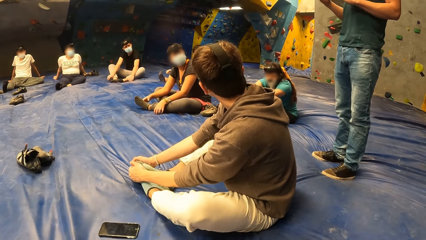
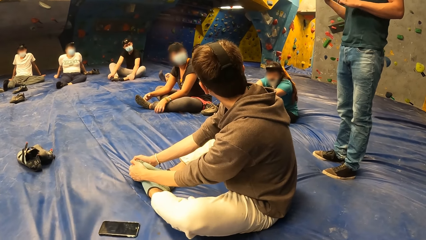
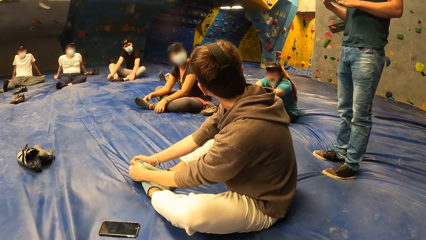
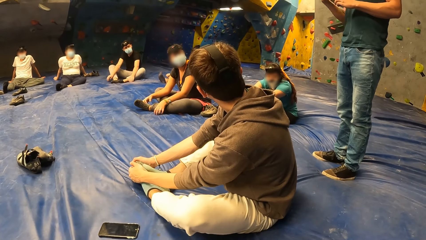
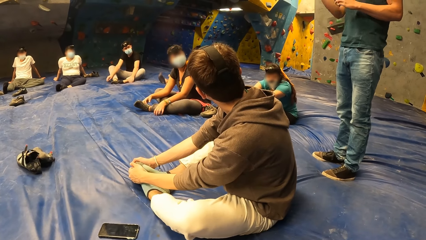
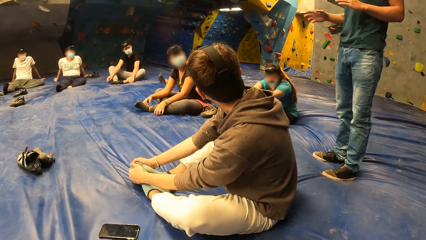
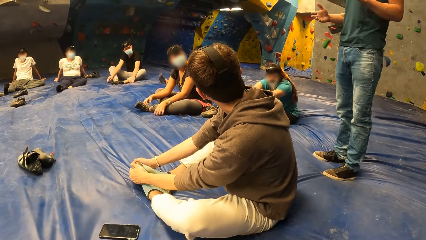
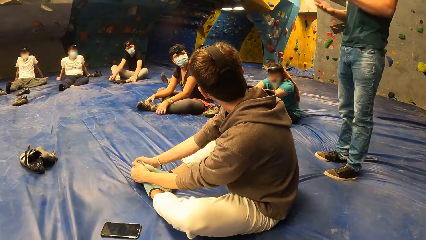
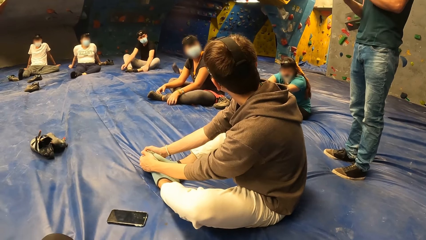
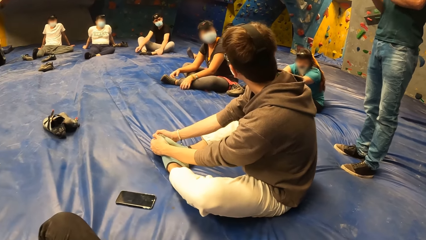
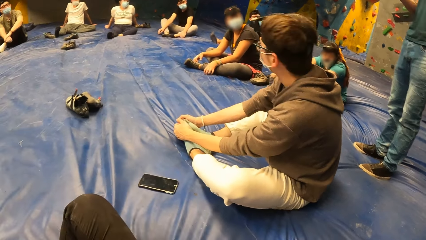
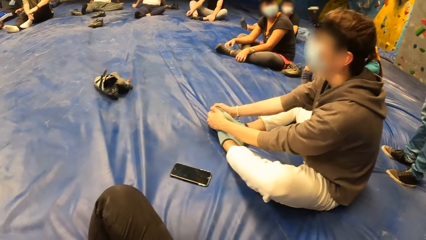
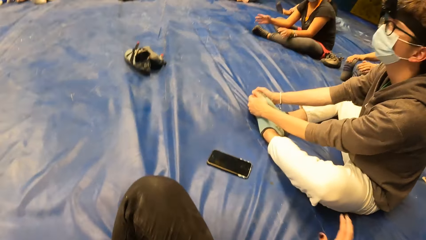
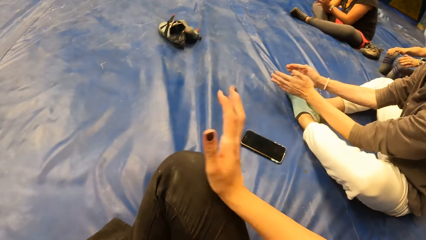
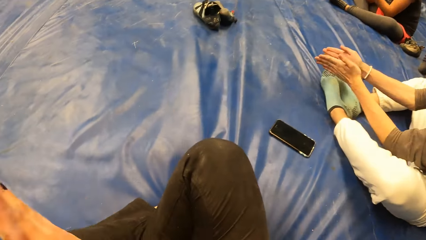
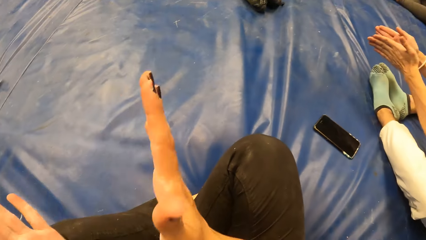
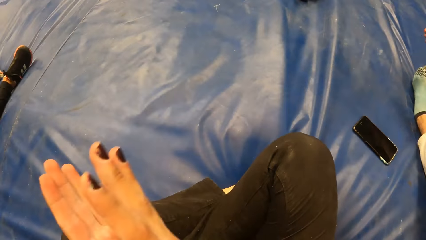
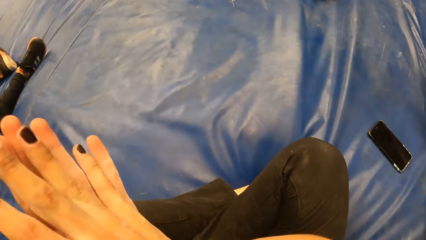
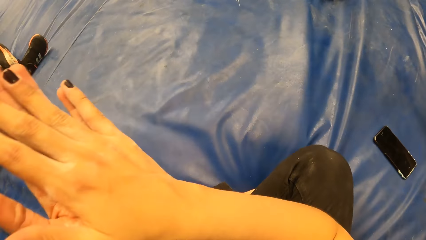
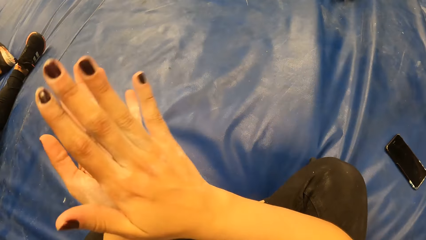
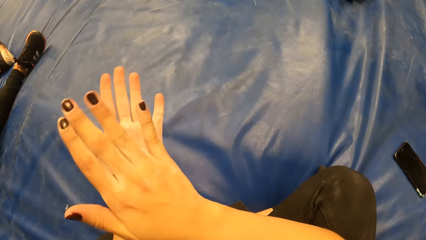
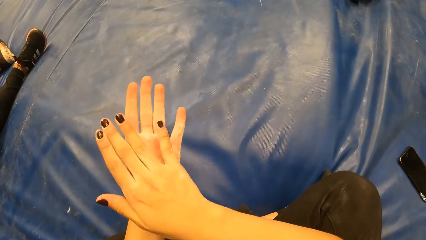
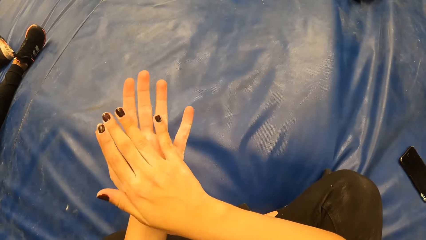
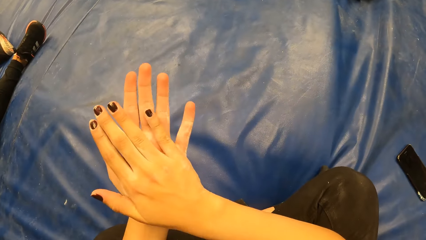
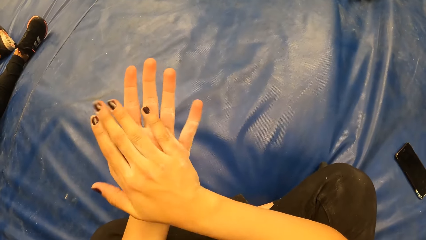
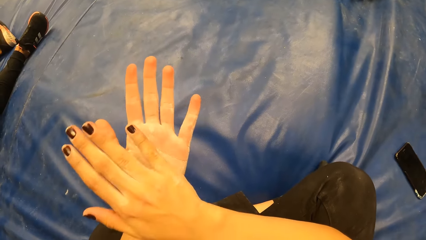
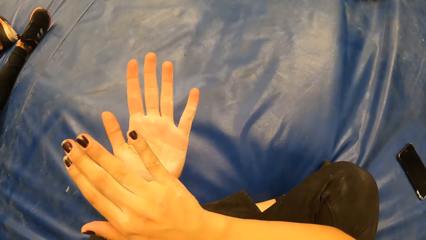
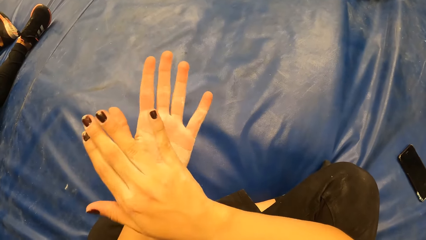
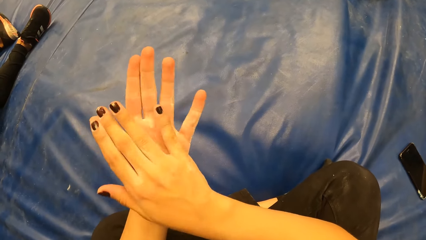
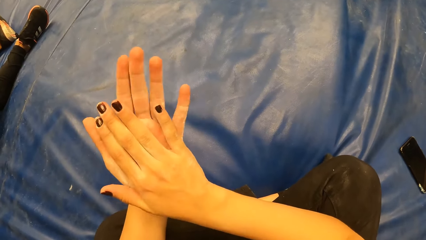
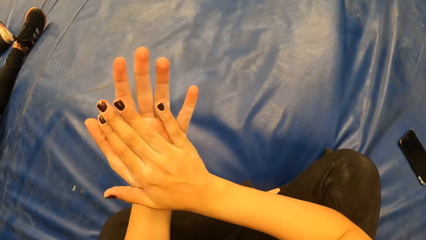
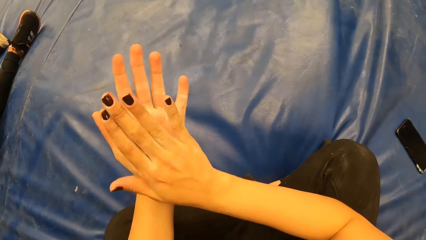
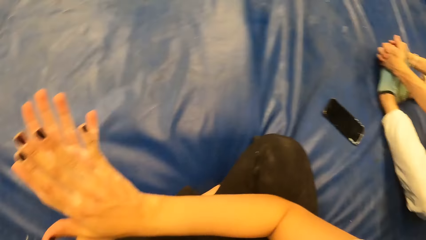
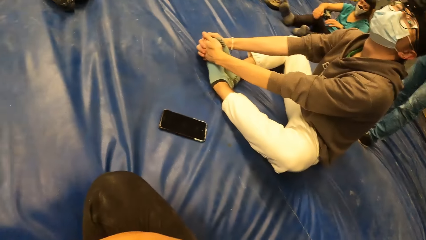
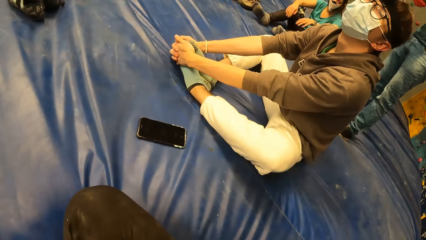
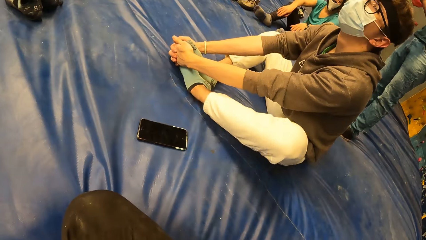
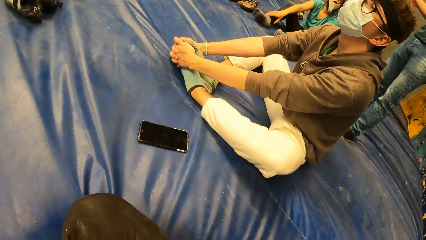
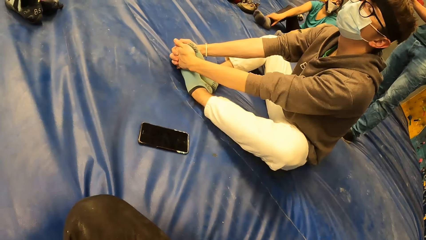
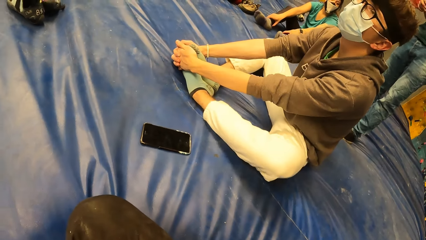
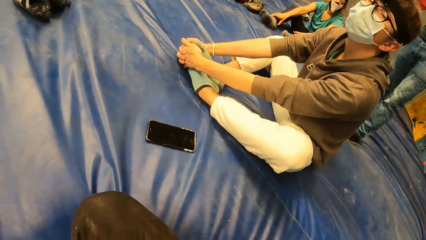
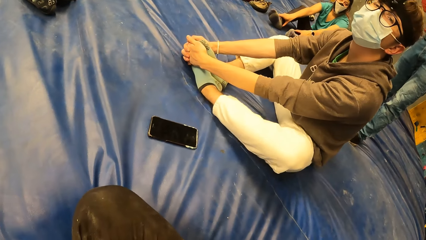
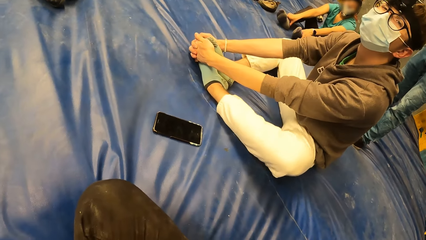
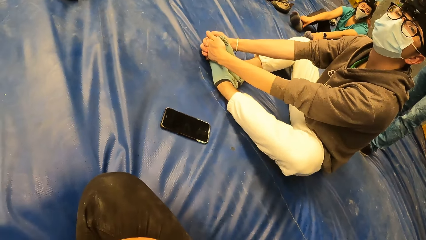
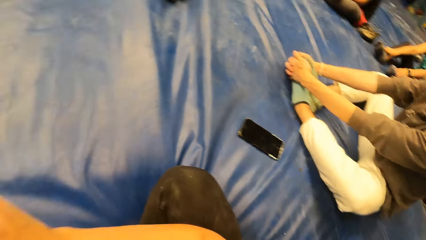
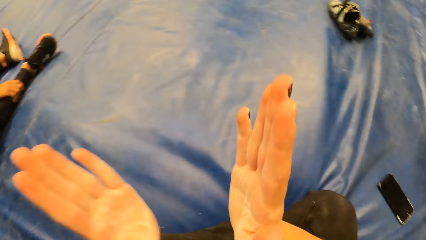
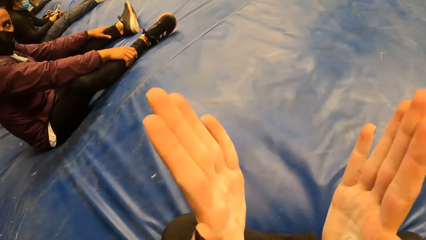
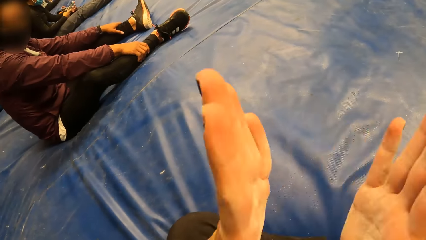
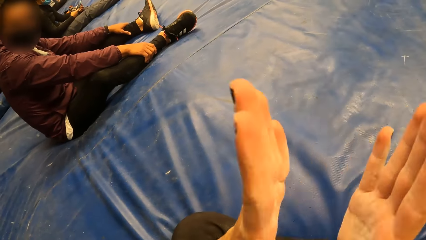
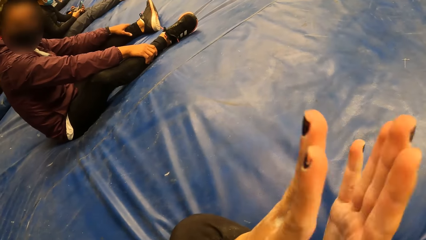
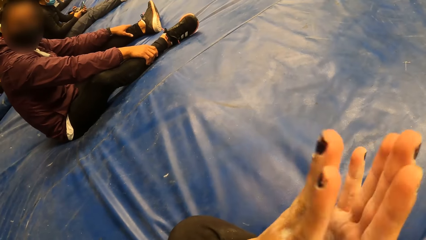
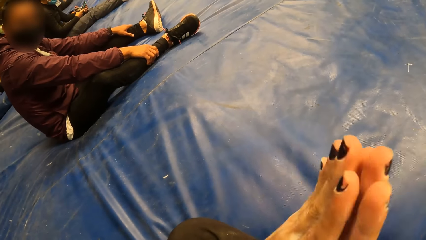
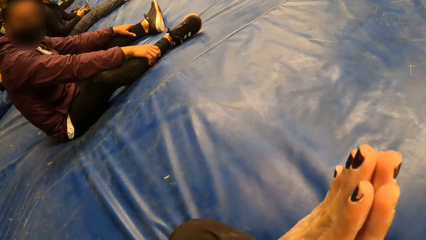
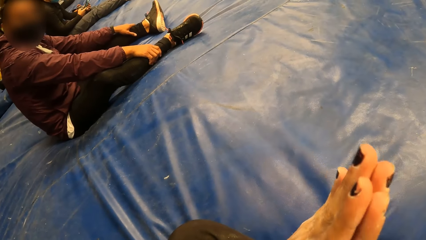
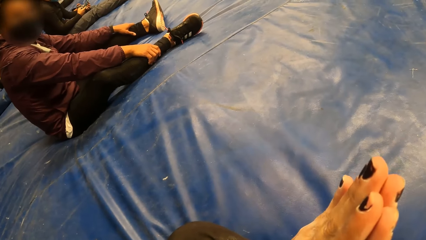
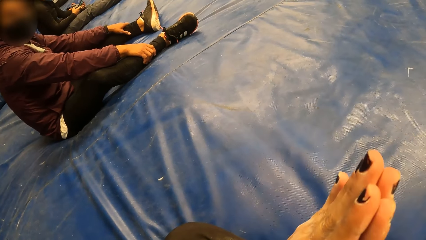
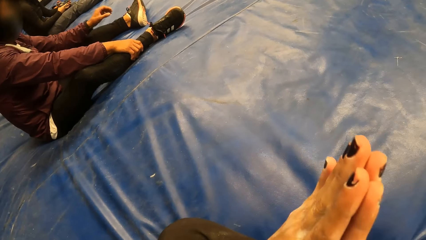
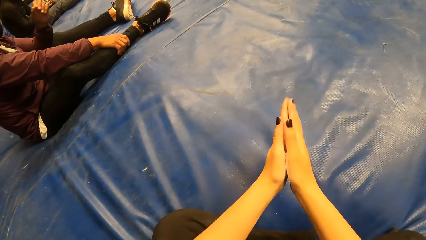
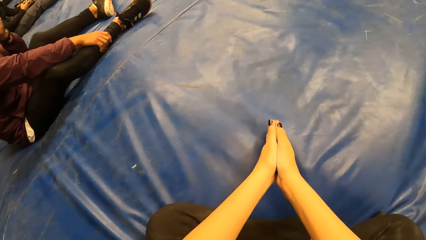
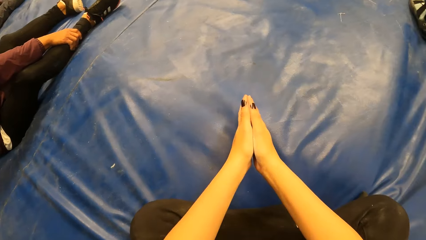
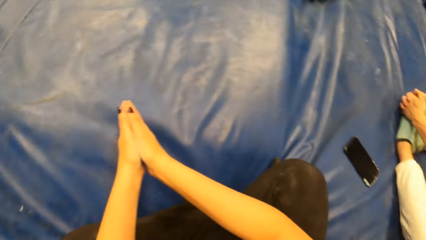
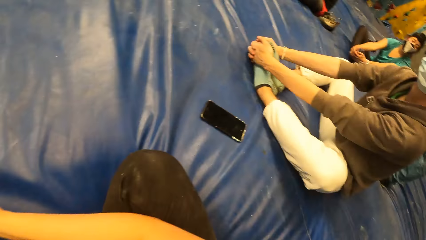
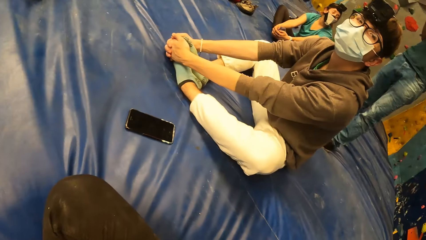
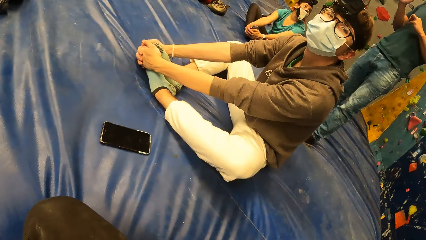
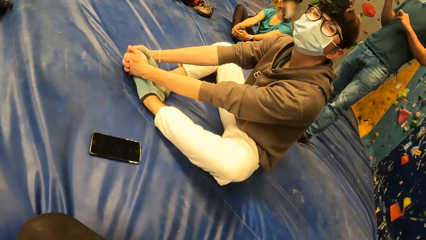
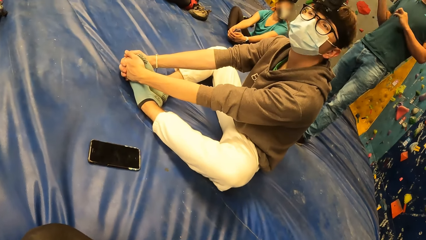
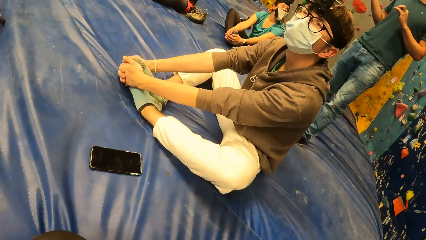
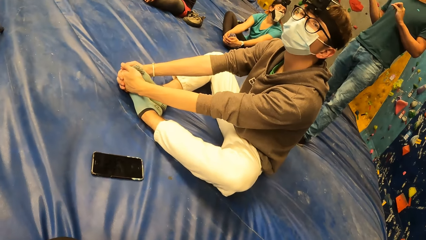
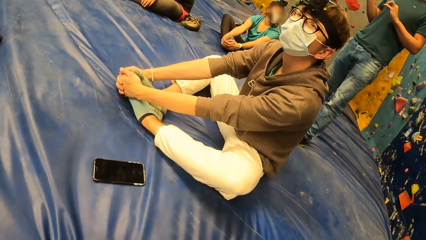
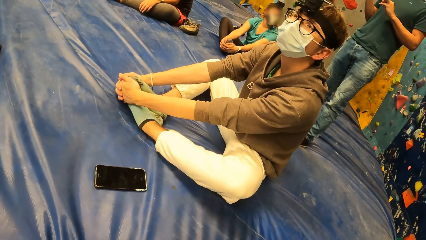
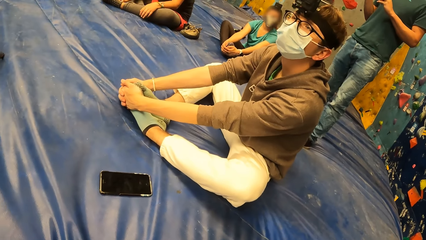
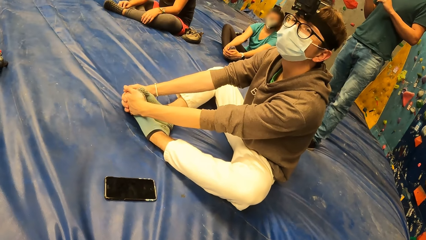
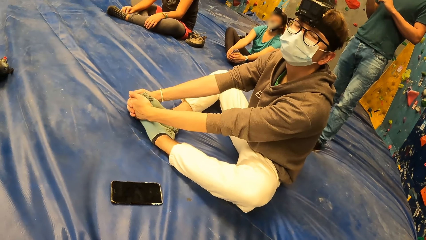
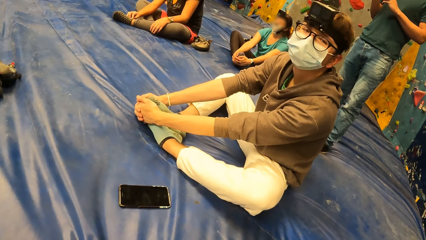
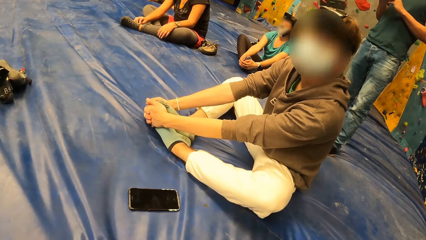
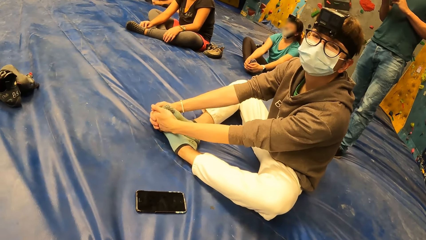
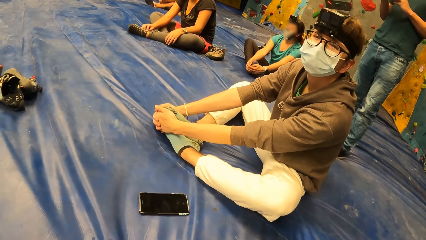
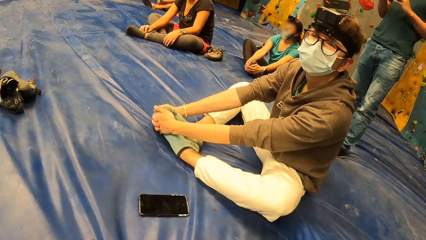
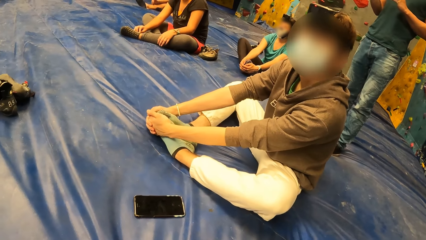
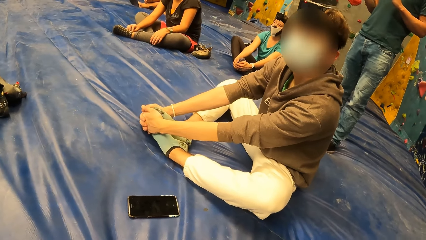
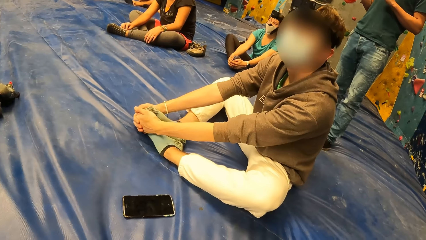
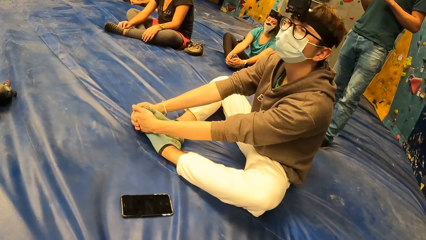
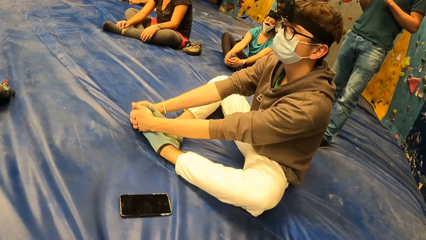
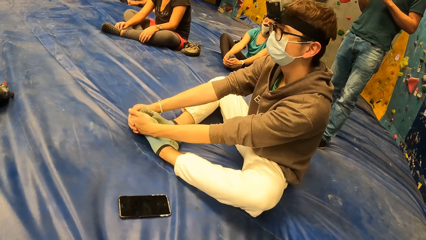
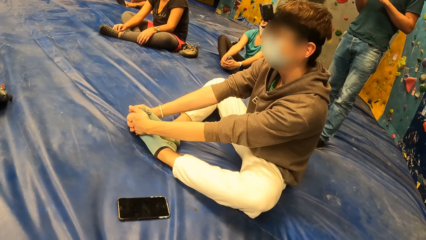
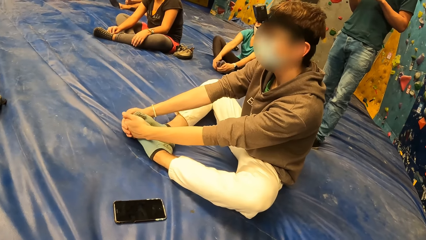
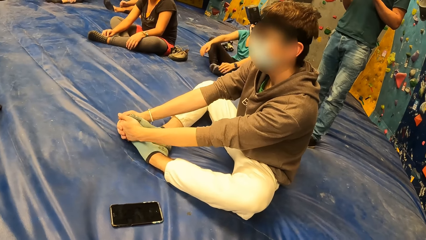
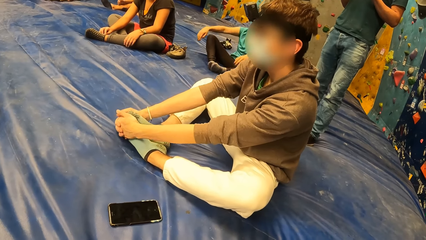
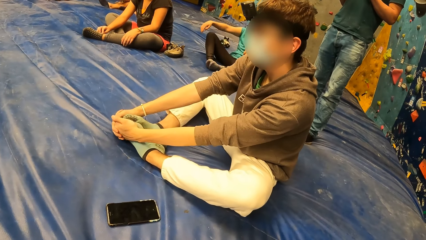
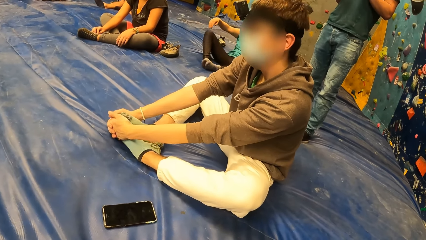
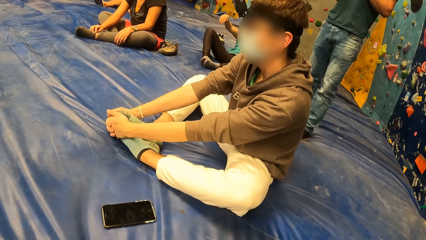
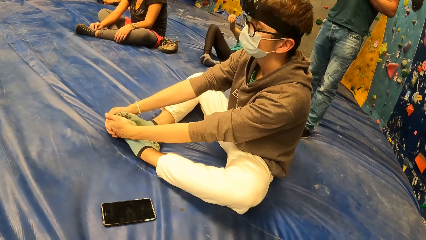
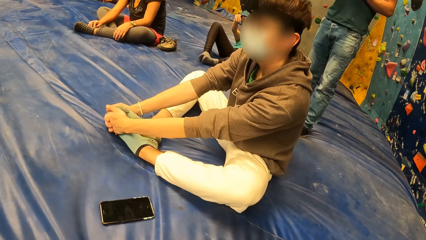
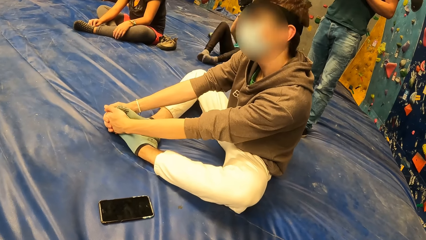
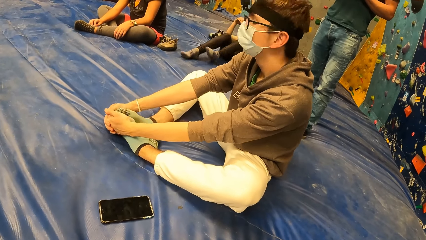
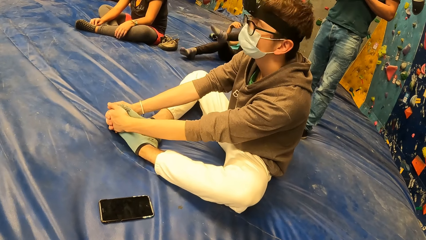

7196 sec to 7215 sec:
The camera wearer slaps their hands together. They stare around. The man interacts with the camera wearer.
